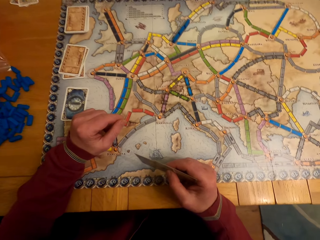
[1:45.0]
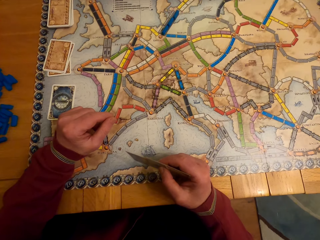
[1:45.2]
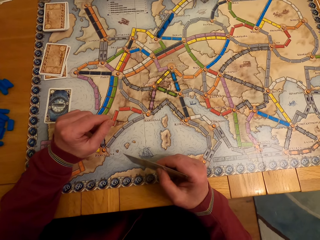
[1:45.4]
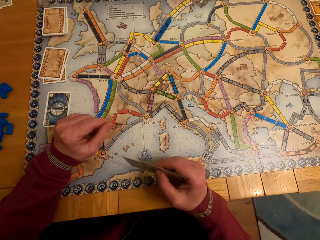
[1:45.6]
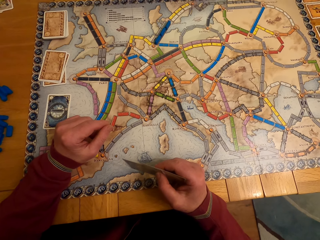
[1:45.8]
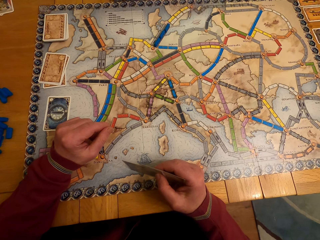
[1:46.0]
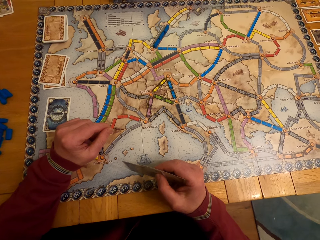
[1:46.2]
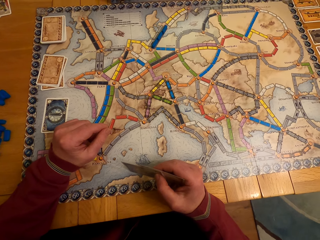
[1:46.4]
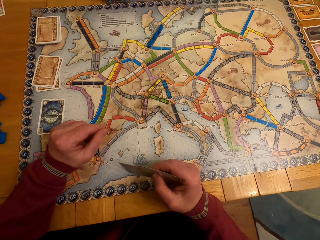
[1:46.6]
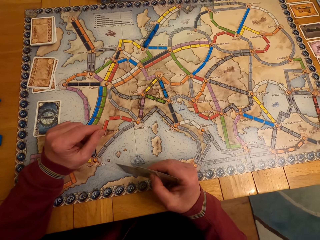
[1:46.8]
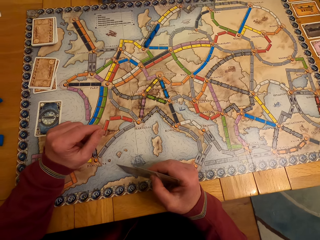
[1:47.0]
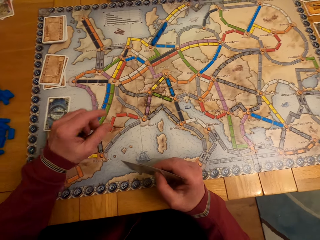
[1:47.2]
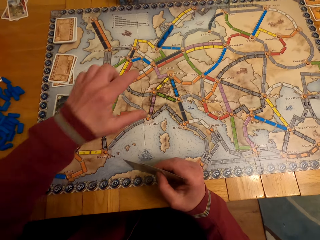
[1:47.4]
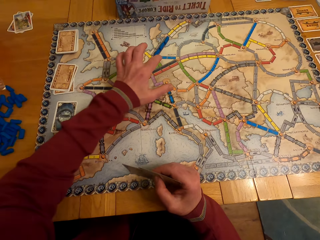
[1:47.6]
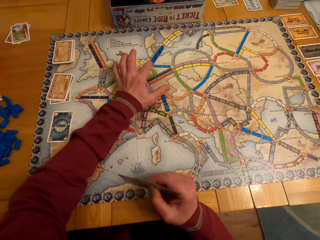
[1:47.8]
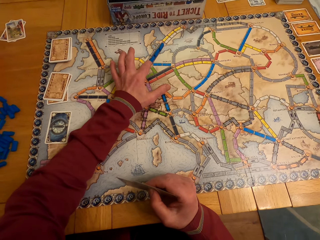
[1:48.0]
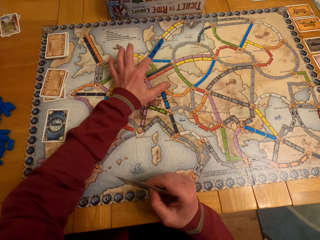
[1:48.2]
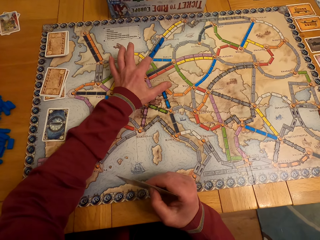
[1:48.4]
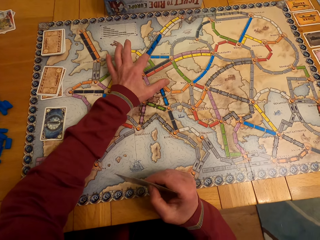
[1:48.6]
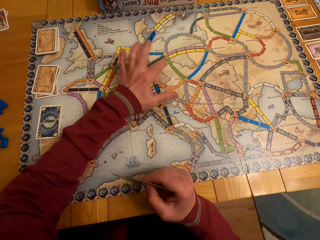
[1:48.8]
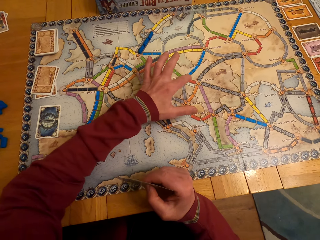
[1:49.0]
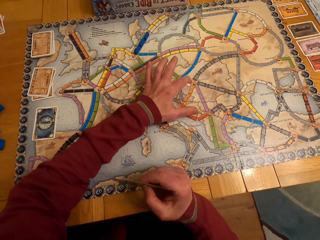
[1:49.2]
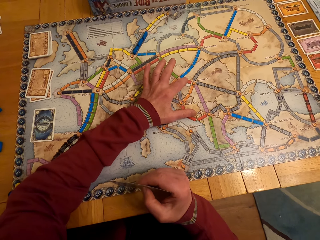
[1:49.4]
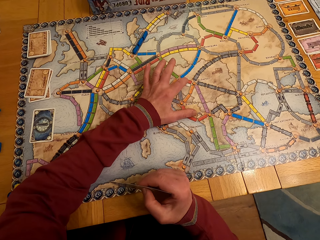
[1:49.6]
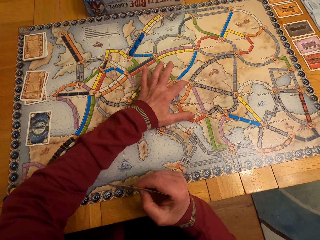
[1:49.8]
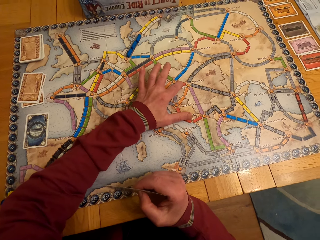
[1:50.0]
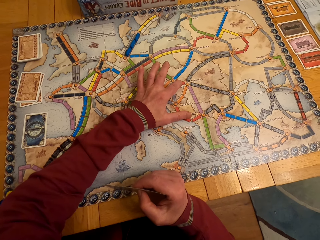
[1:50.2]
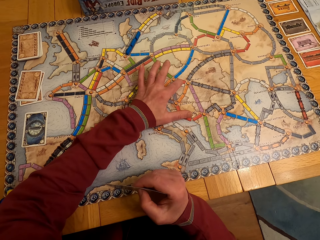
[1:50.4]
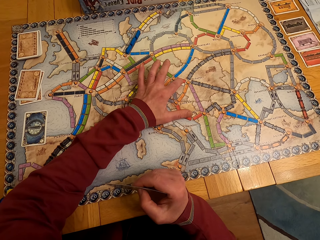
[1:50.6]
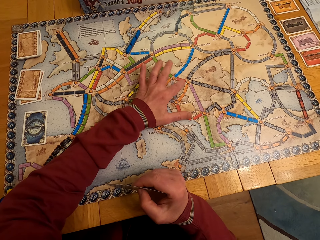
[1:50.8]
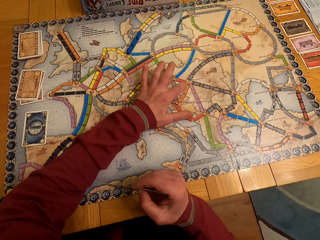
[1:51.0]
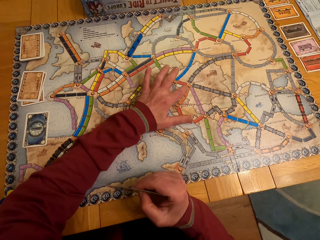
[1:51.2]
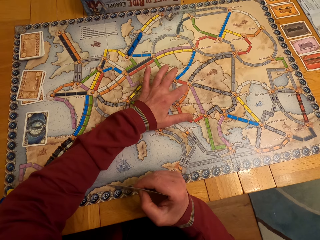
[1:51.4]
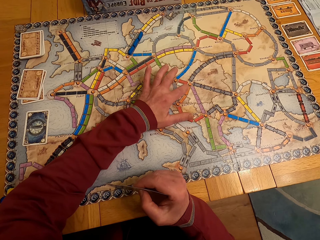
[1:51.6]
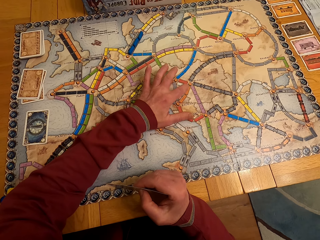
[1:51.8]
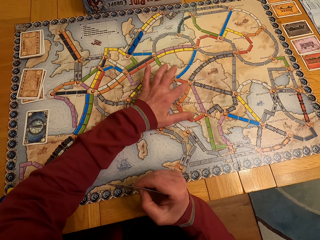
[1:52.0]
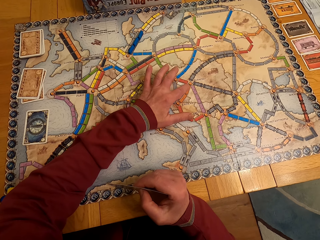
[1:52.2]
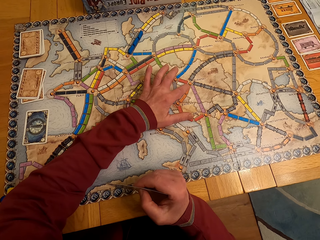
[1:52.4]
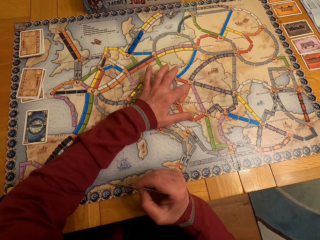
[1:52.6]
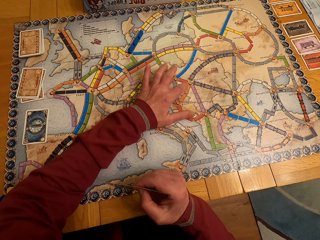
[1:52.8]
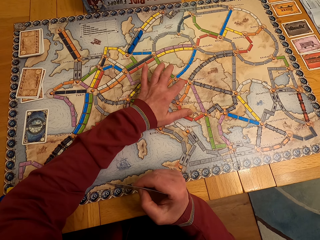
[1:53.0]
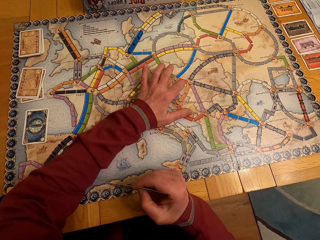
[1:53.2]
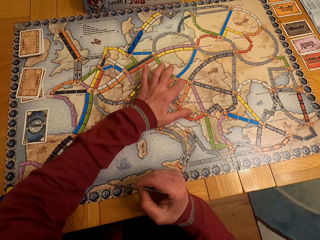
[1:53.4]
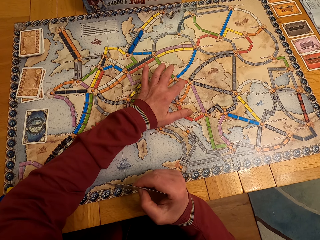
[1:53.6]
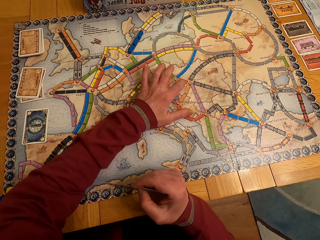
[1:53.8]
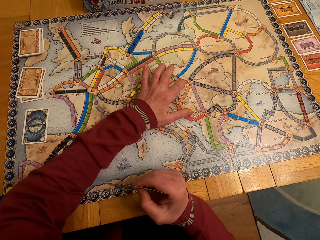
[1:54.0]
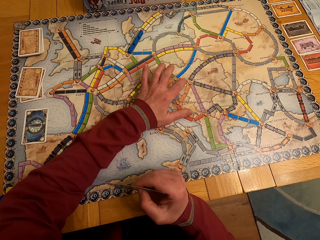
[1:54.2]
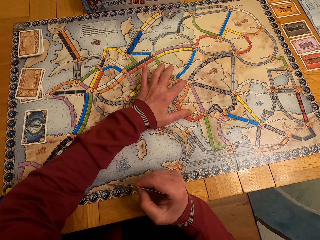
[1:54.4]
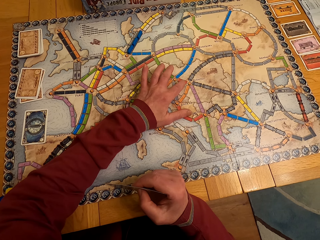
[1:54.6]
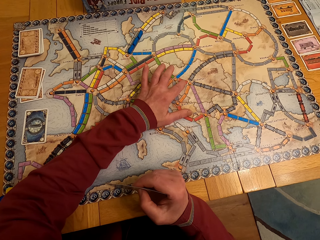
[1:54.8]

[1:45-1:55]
A man touches the paper, moves the hand and looks at the paper. The camera wearer talks with a lady.

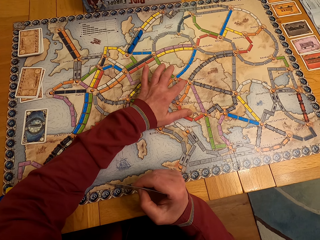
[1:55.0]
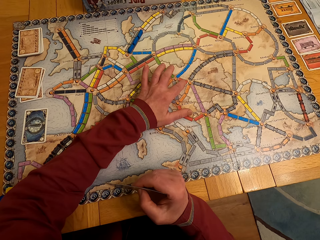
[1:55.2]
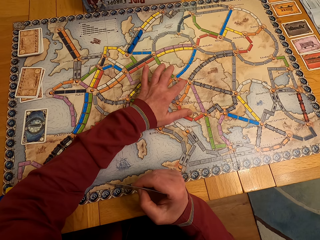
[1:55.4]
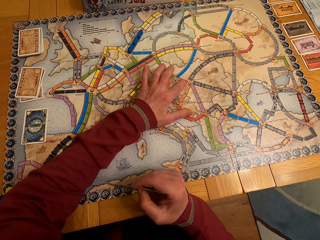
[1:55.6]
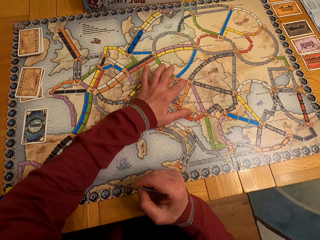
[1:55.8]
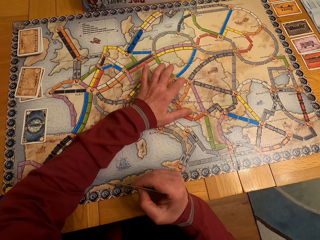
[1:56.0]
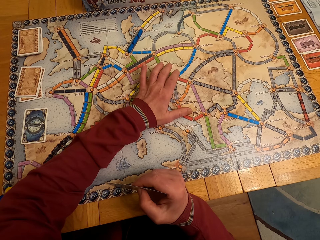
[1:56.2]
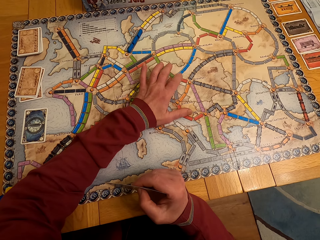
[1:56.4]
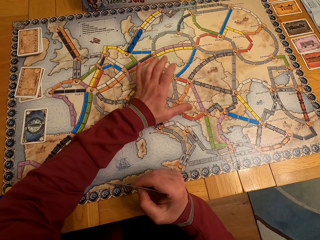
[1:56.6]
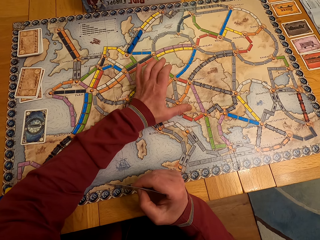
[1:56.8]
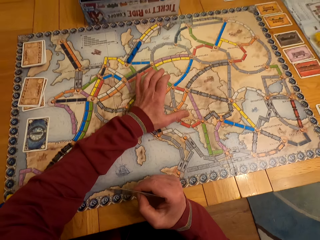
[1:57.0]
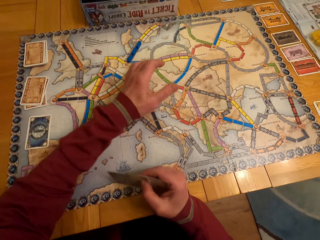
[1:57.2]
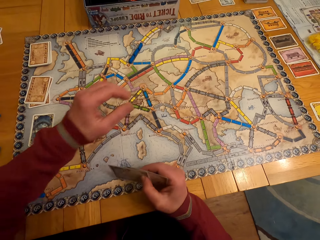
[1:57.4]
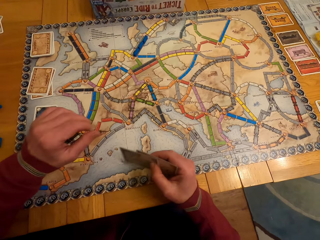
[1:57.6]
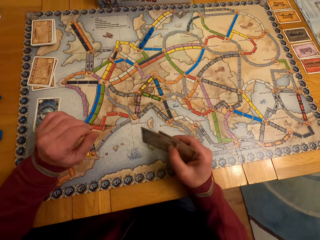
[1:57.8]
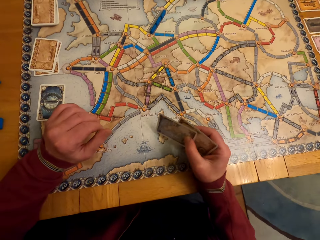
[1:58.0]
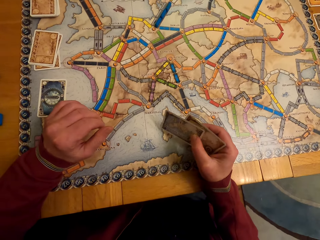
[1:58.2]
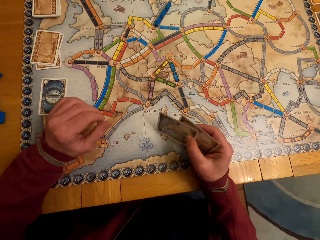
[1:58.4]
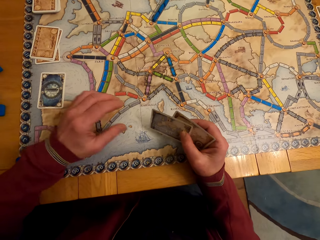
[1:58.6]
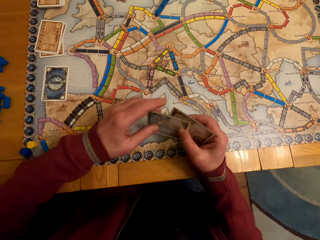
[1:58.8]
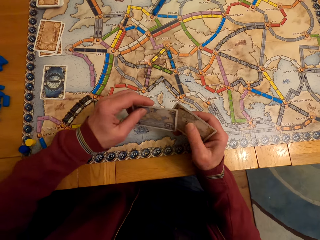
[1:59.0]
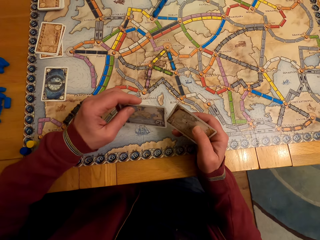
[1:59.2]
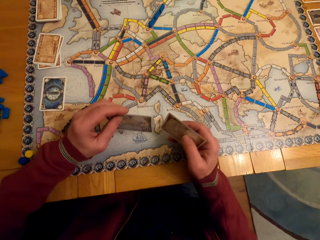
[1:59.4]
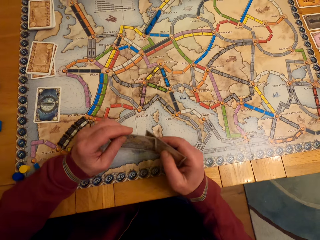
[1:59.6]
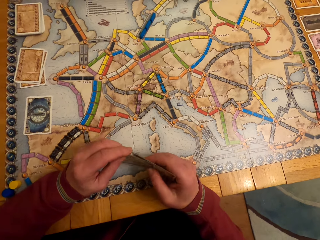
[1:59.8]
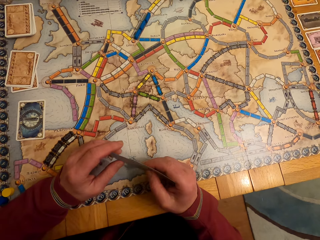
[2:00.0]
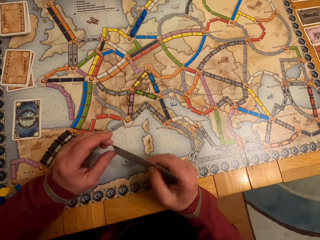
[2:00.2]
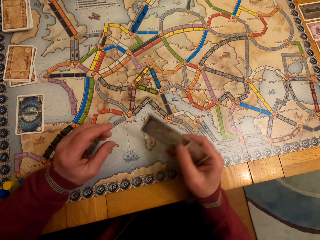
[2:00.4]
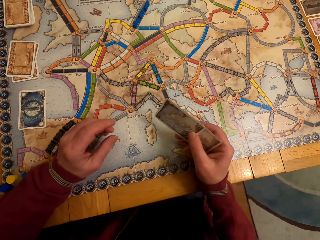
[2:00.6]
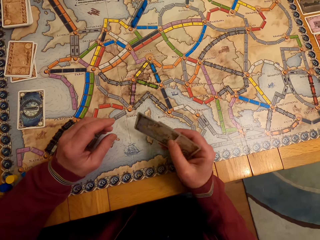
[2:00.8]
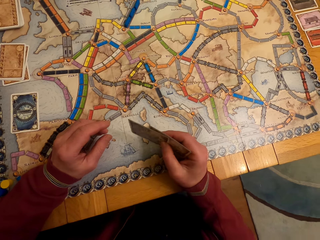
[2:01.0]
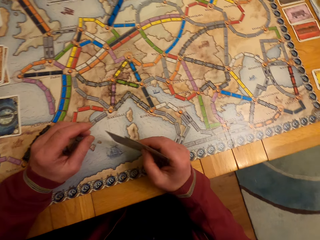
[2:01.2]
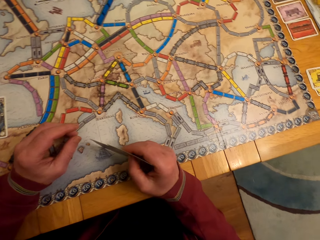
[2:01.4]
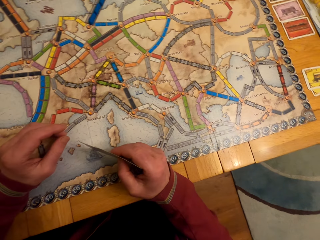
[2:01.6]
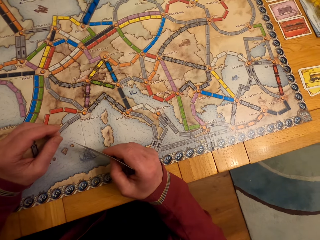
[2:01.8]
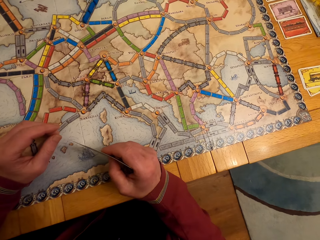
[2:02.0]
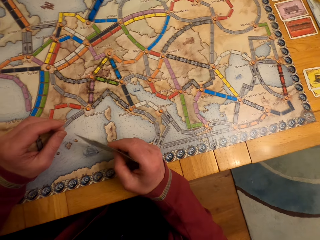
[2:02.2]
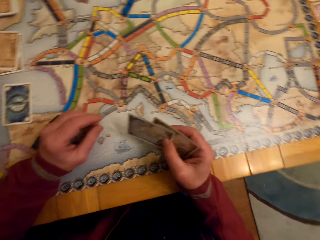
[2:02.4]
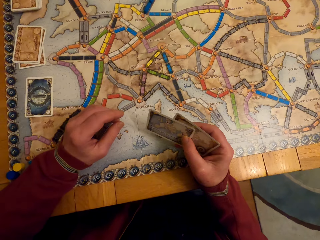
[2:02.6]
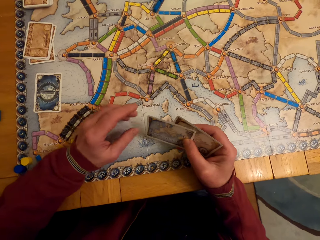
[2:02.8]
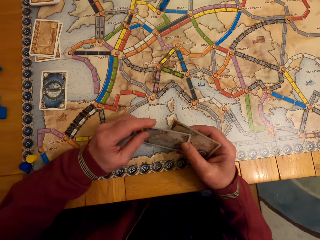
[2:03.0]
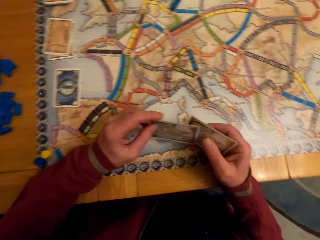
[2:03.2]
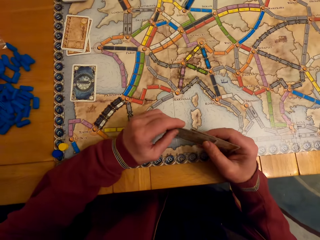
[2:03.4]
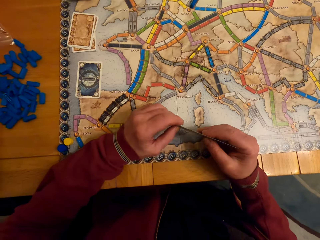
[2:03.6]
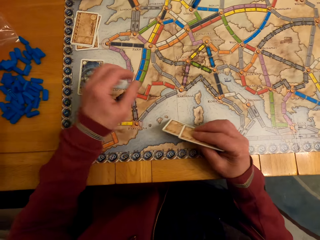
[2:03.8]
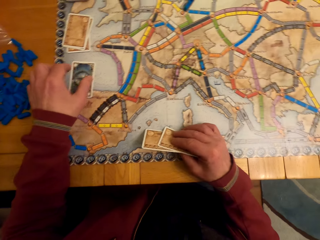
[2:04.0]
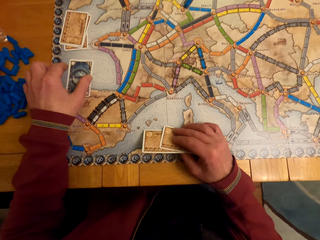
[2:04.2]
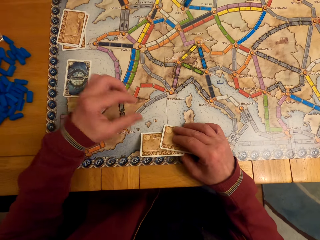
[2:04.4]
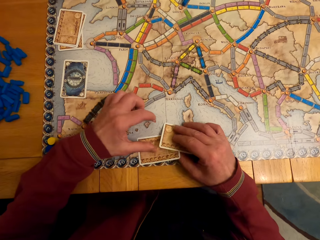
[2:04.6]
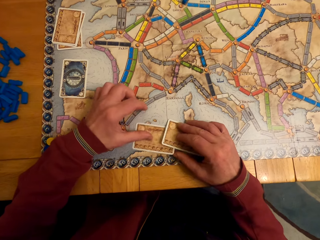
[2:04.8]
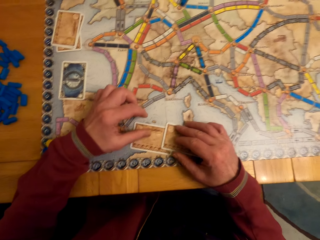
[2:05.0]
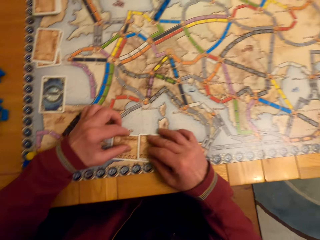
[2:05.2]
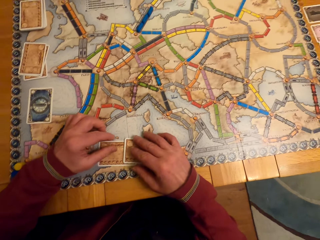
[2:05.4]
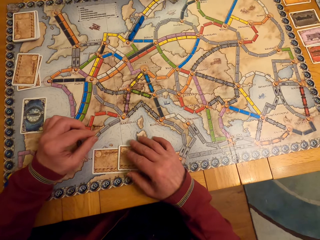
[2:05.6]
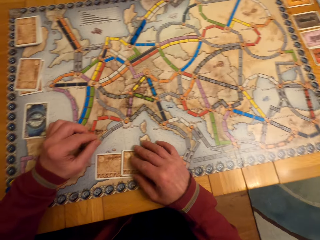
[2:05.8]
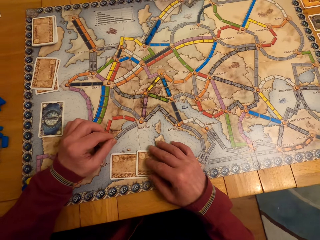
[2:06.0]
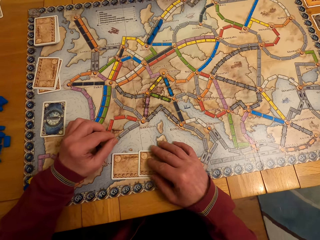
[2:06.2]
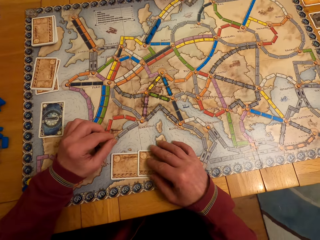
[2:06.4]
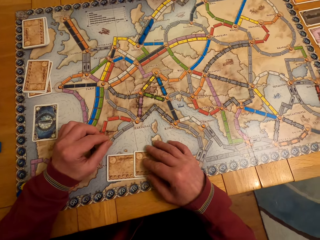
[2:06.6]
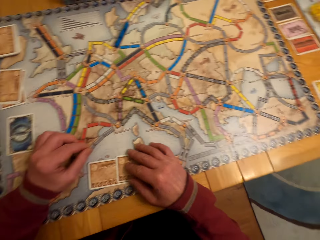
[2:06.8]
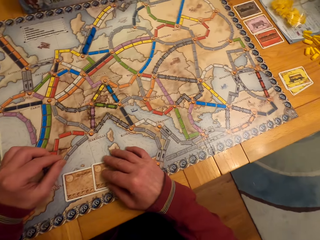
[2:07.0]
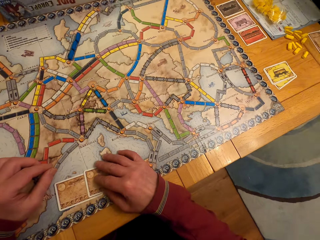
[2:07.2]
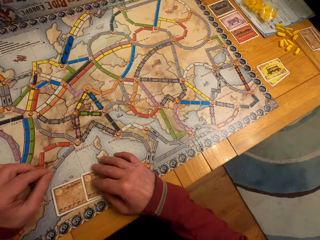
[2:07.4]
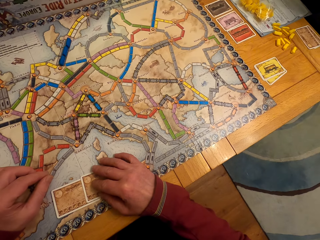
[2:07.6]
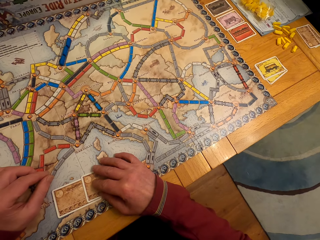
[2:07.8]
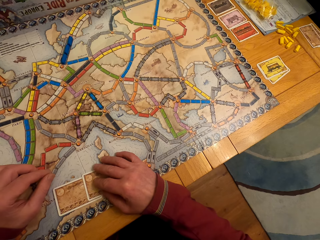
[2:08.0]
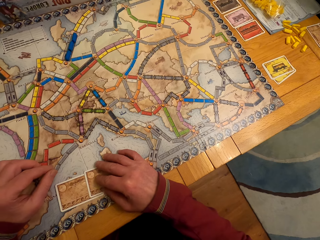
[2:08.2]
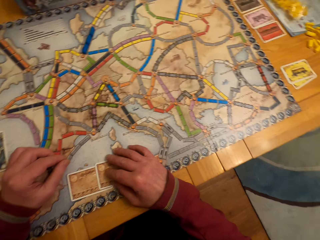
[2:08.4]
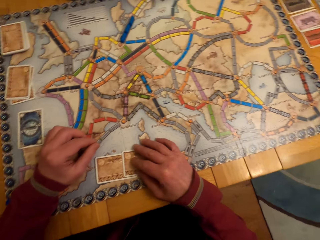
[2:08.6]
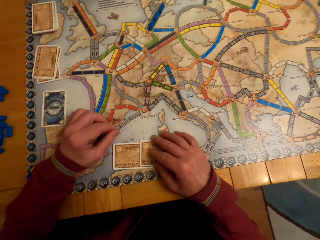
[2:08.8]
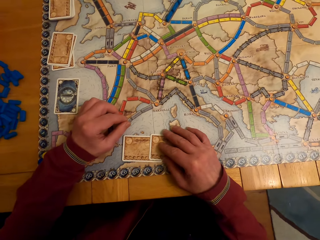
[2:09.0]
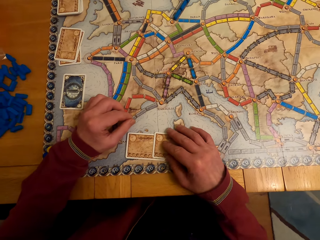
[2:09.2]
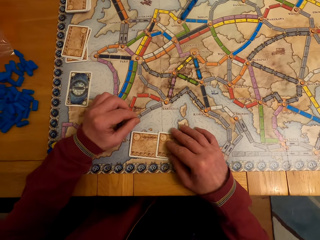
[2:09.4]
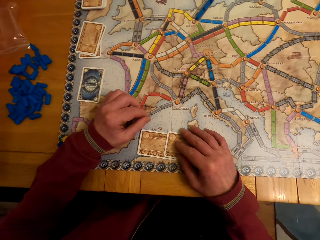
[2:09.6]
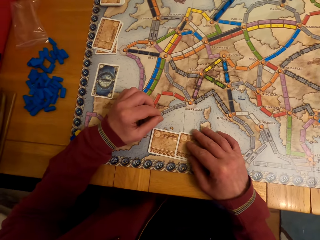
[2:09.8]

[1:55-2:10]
A man moves the hand, takes the card, passes the card to the right hand, moves the hand and holds the cards. The camera wearer holds the board game cards on his hands. The man puts the cards on the table, moves the card and looks around.
